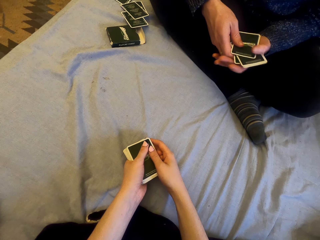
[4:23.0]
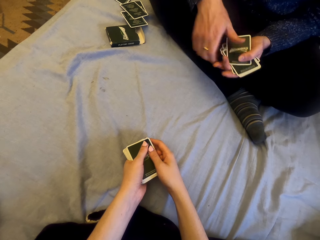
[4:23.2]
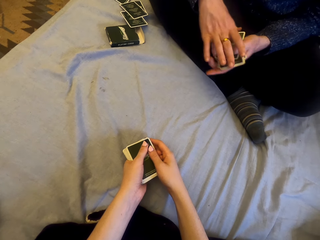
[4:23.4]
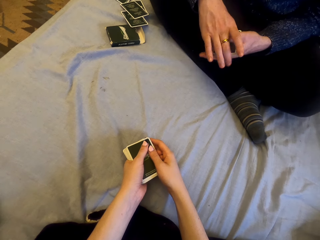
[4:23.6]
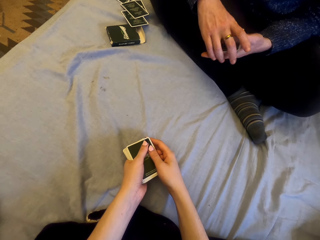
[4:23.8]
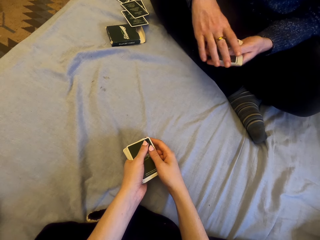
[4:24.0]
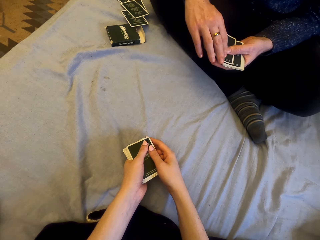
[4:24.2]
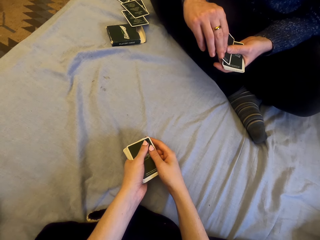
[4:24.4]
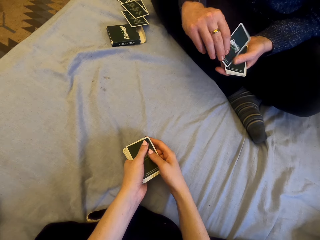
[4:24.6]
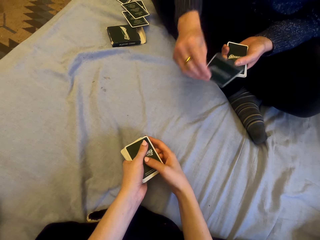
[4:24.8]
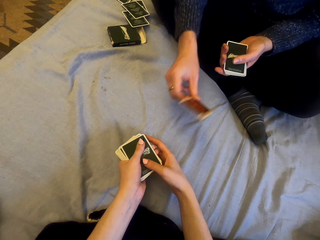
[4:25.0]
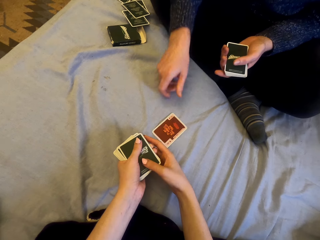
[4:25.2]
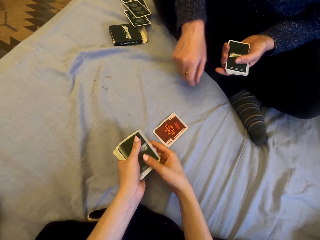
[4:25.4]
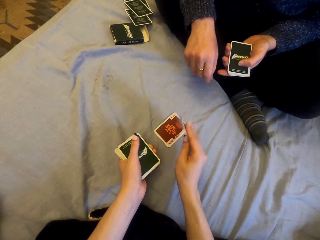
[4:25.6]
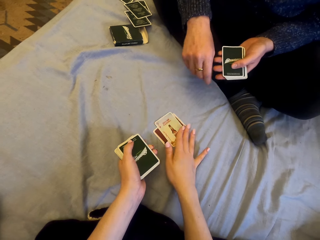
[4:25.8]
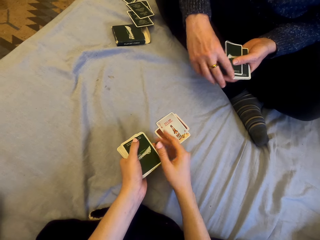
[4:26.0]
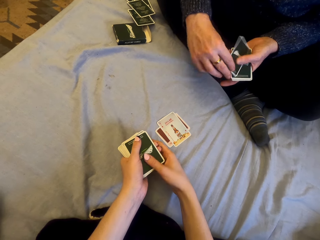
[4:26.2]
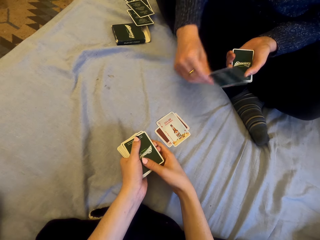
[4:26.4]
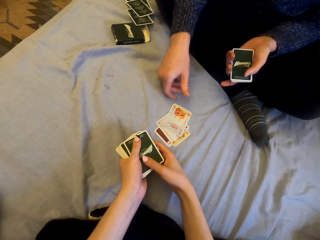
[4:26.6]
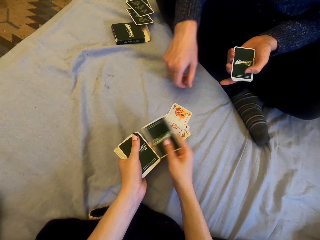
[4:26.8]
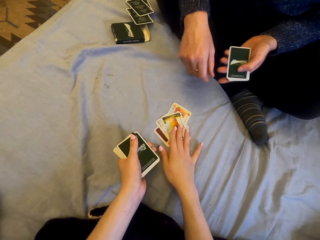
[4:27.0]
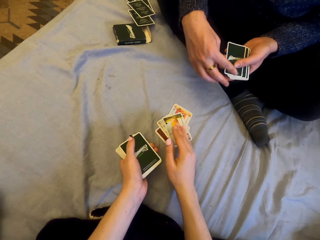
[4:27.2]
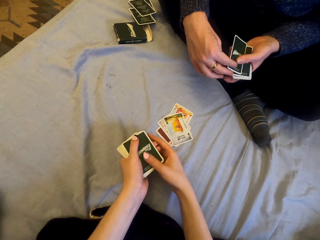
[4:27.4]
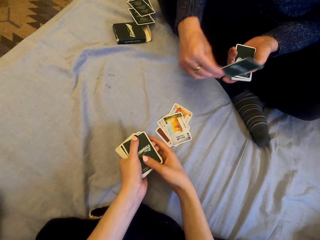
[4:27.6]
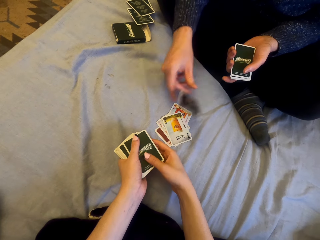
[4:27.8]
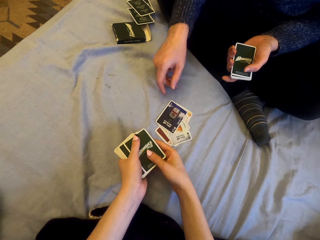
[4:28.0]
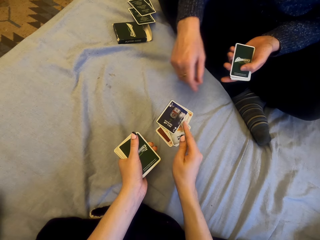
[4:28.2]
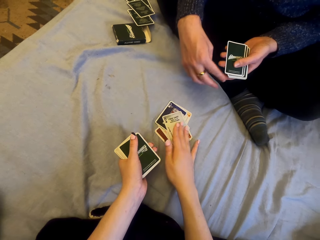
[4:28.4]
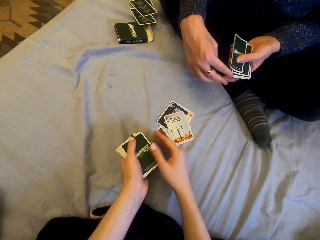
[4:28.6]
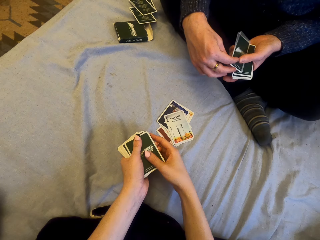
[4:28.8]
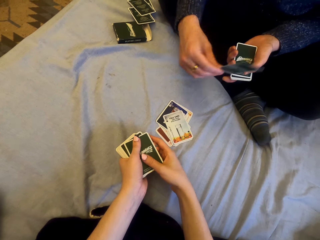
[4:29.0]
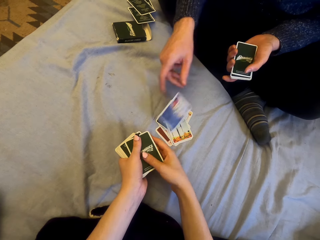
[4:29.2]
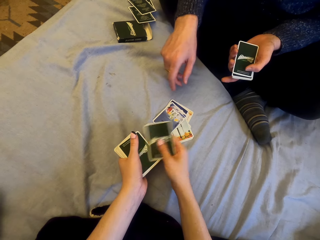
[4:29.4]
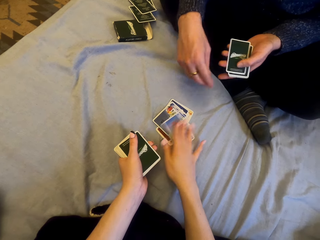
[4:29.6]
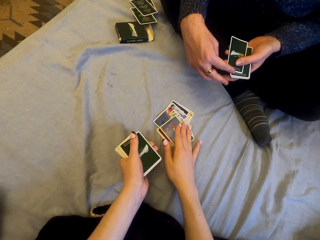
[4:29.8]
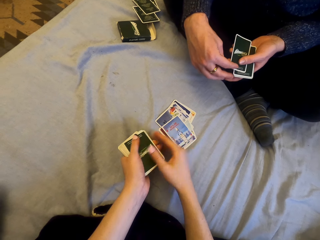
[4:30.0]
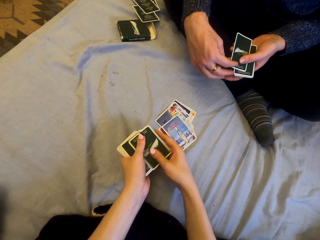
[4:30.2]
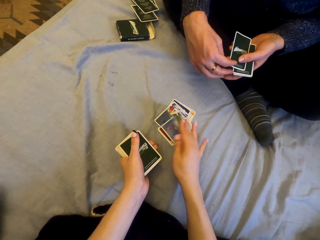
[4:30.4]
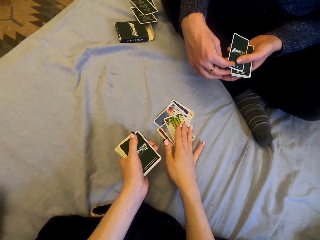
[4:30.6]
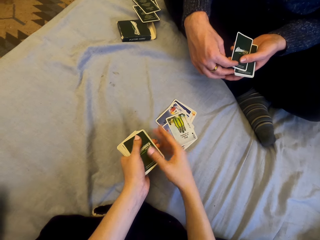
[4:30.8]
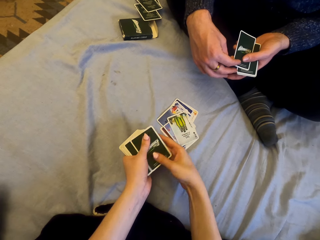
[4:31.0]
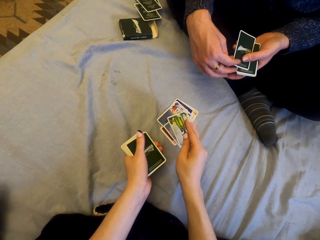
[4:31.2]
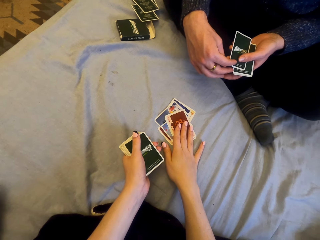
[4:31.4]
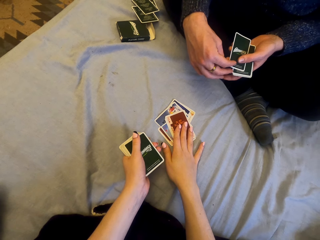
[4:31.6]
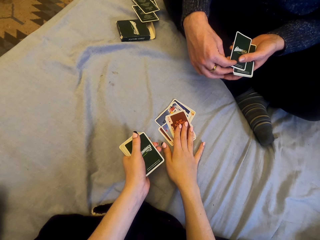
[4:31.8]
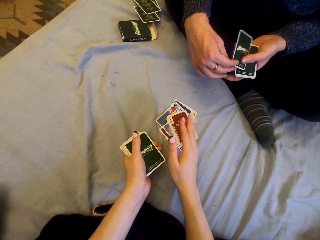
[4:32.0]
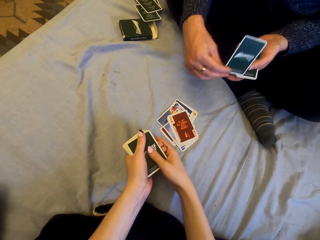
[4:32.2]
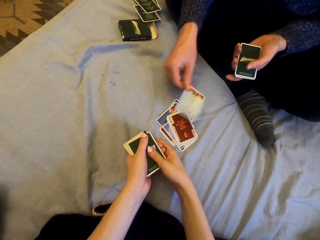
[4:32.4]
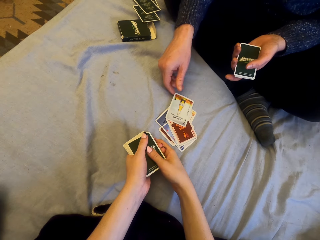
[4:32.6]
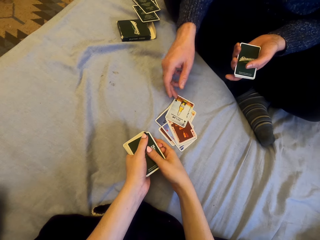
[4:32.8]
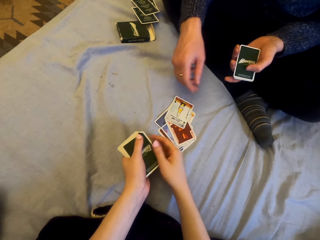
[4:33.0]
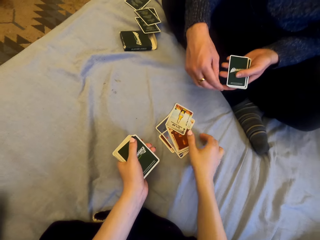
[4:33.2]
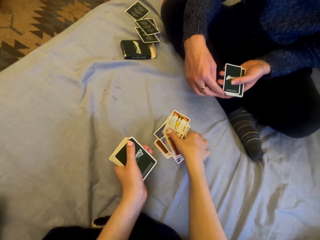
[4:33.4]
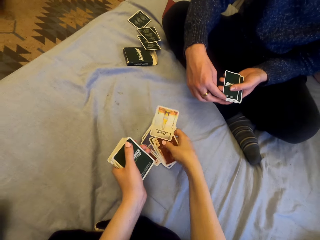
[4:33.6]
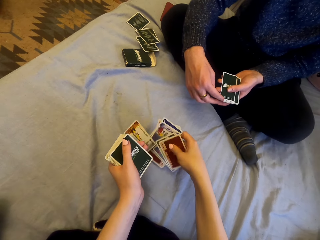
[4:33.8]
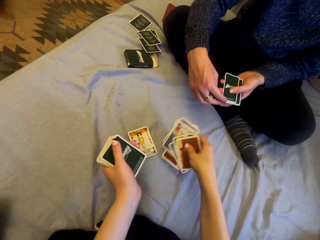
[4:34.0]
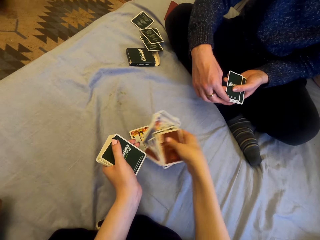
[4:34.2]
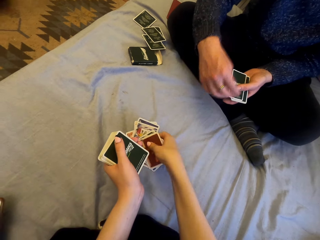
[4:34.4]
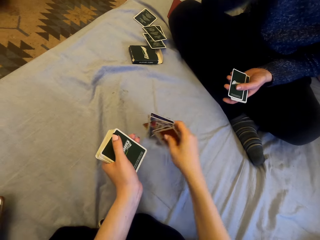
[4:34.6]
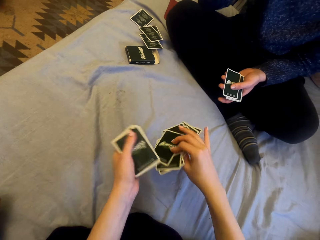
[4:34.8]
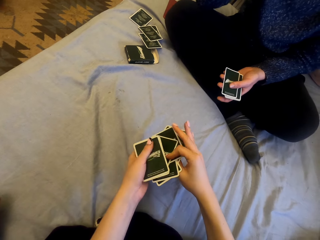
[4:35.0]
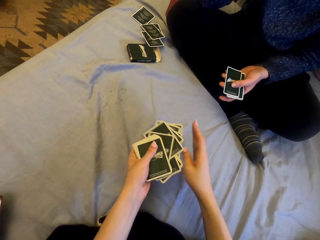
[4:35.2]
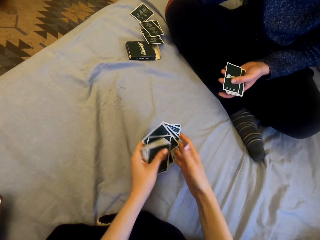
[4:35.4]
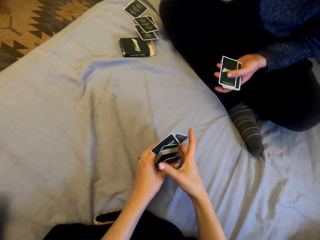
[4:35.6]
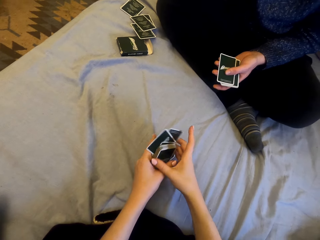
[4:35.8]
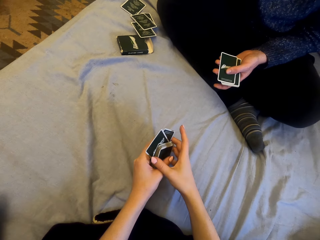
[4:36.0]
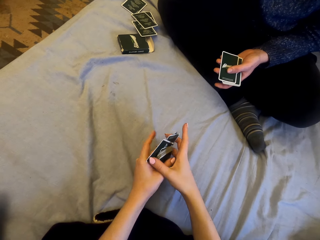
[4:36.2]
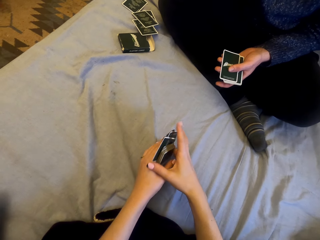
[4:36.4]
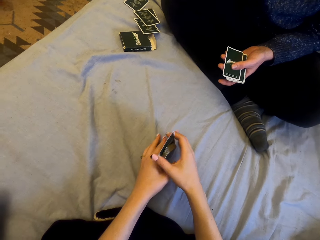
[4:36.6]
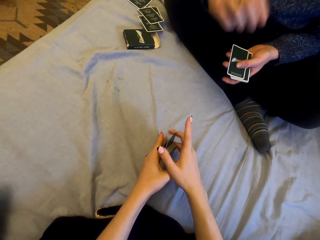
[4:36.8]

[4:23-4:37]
A man plays cards with the camera wearer. The man puts the cards on the sheet. The camera wearer puts the cards on the sheet. The man puts the cards on the sheet. The camera wearer puts the cards on the sheet. The man puts the cards on the sheet. The camera wearer puts the cards on the sheet repeatedly. The man puts the cards on the sheet. The camera wearer puts the cards on the sheet. They pick the cards.

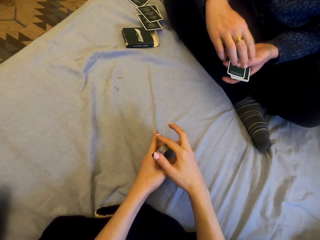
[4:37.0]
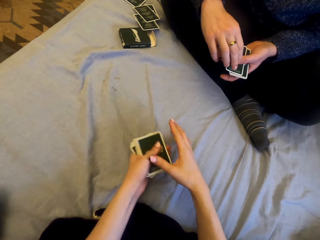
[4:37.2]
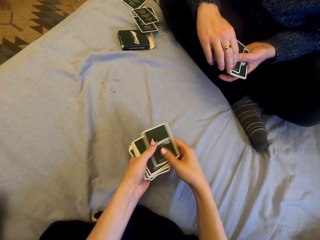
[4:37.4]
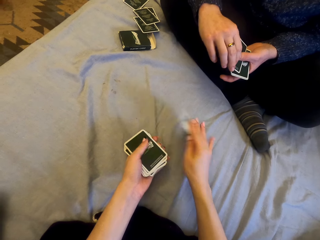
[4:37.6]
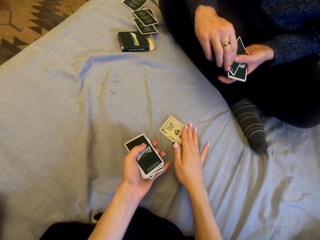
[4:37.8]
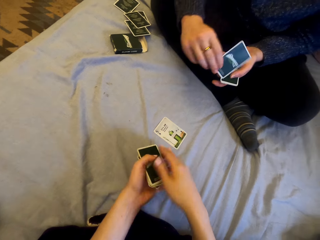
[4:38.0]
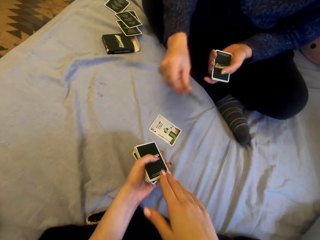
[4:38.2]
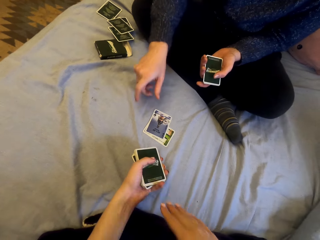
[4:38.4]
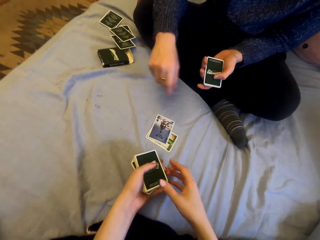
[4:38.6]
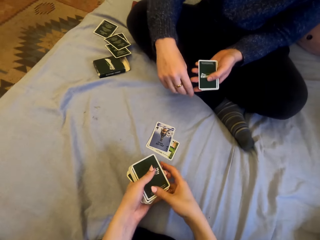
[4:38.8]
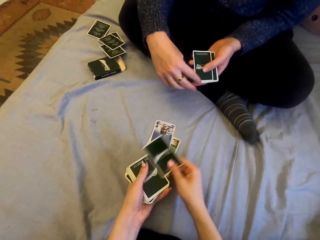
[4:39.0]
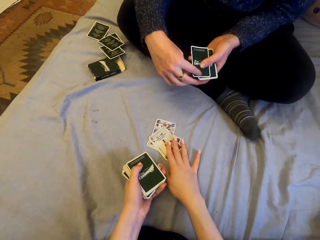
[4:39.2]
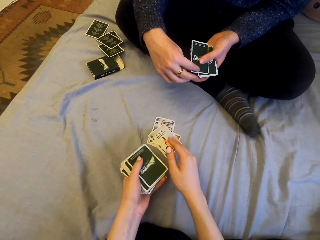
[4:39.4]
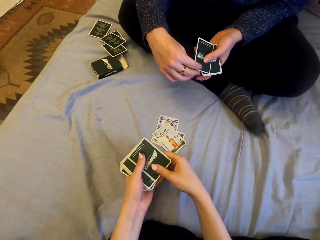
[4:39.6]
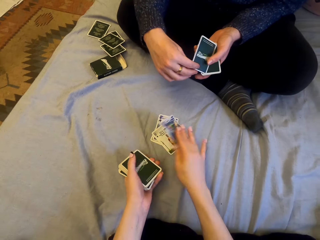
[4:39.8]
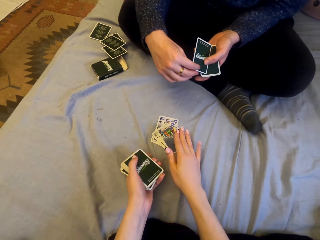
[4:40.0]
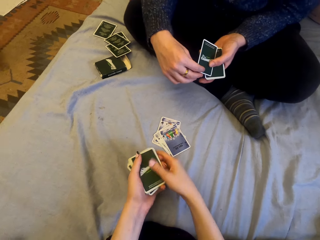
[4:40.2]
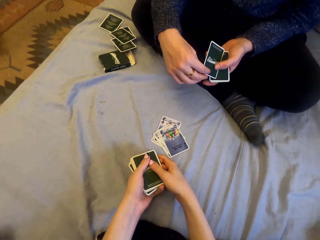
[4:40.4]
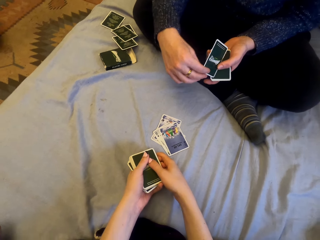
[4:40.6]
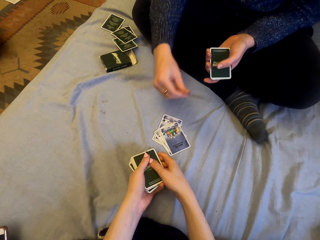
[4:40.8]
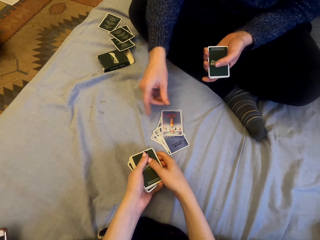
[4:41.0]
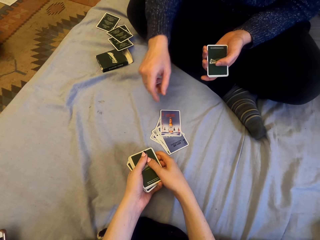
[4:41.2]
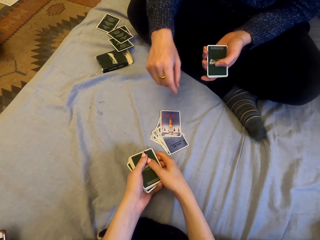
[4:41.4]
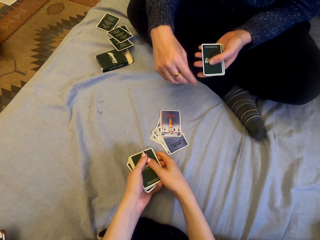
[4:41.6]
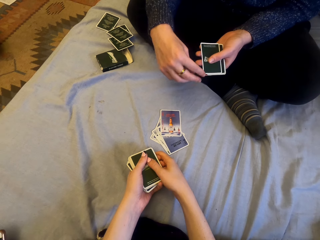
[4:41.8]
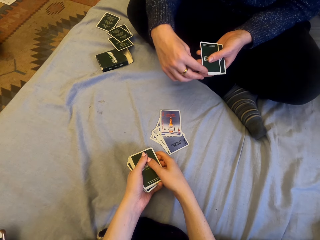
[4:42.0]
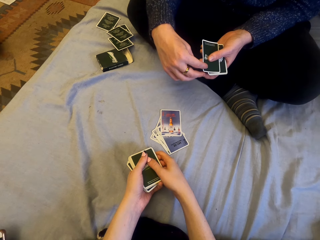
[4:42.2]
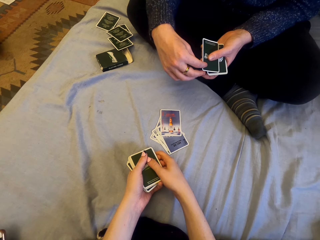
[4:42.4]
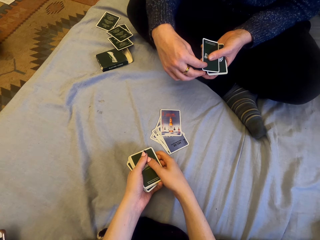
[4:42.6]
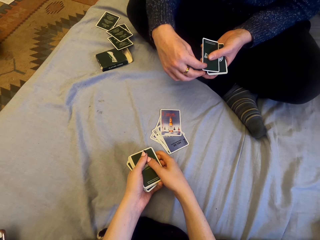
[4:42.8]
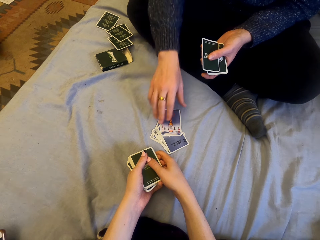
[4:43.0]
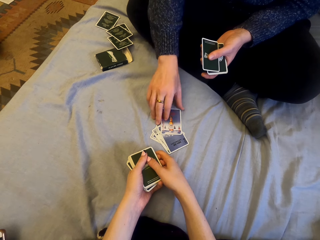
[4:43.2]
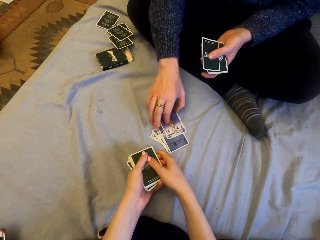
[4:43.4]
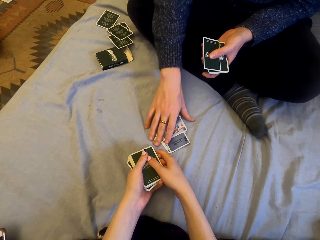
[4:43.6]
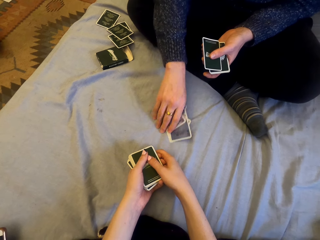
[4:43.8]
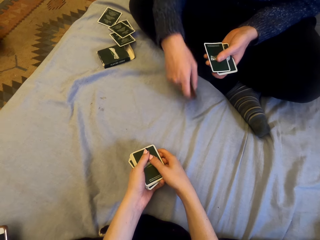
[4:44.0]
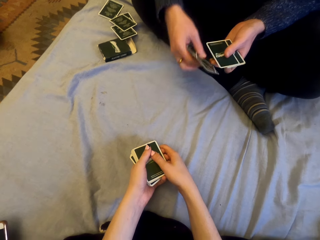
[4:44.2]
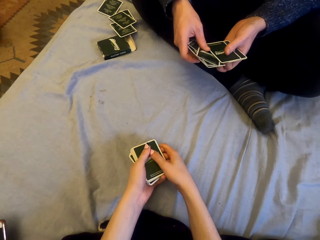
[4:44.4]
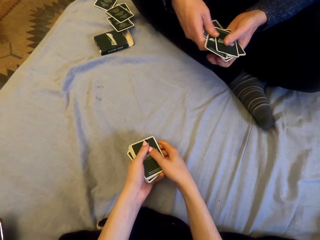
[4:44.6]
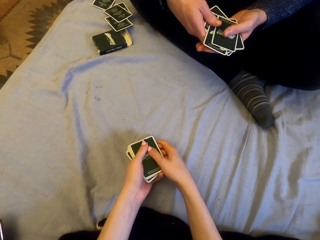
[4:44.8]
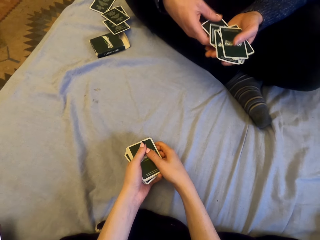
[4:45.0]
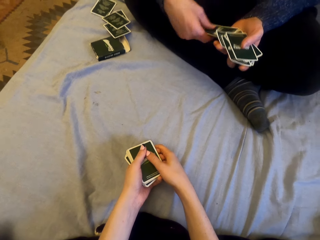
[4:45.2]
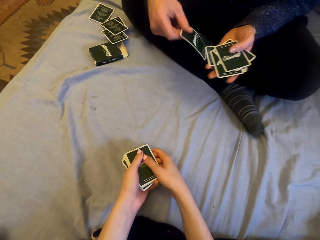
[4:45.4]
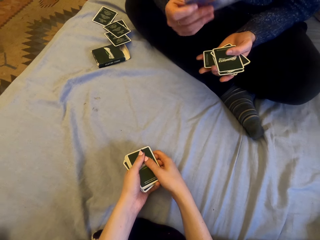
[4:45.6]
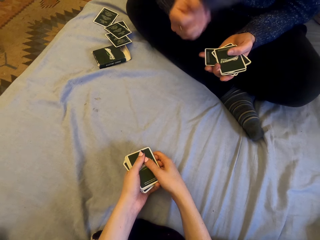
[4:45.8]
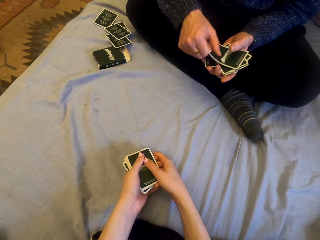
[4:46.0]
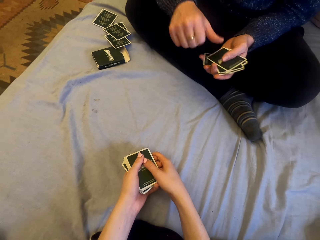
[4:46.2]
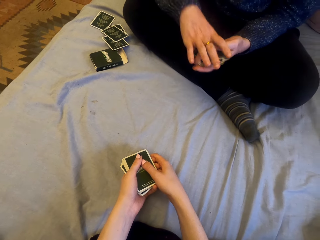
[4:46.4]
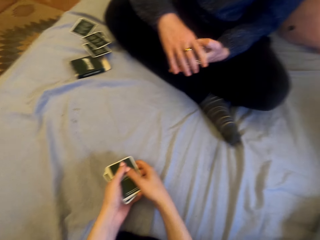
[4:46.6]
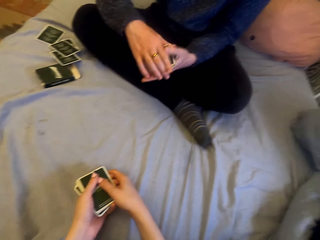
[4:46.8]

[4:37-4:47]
The camera wearer plays cards with a man. They put the cards on the sheet. The man puts the cards on the sheet. The camera wearer puts the cards on the sheet. They put the card down. The man puts the card down and picks cards.
